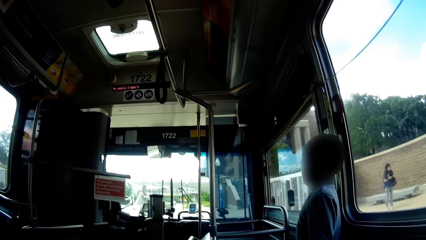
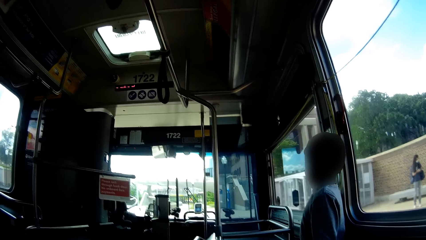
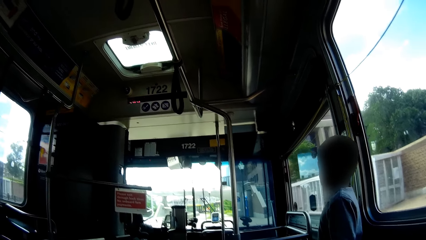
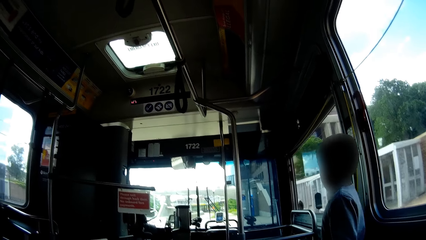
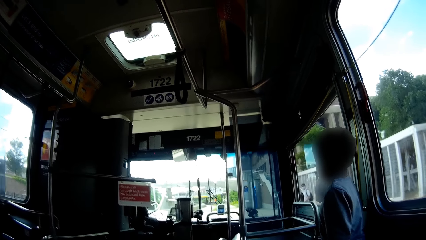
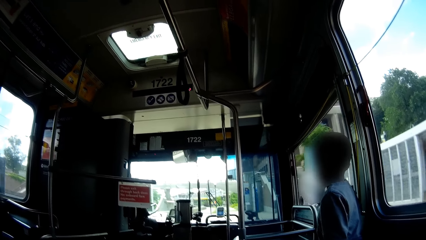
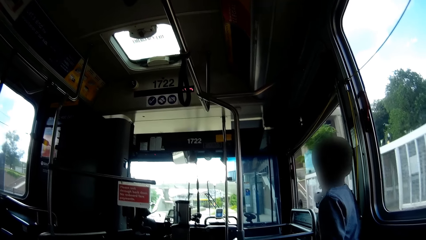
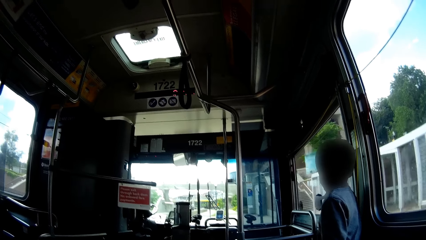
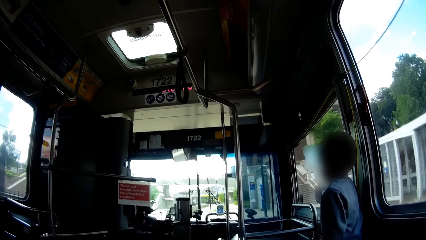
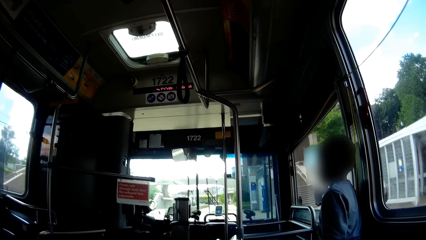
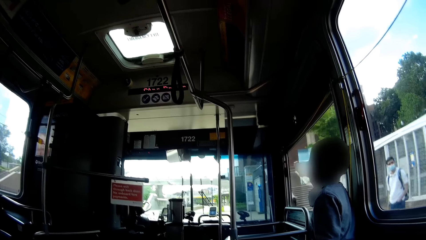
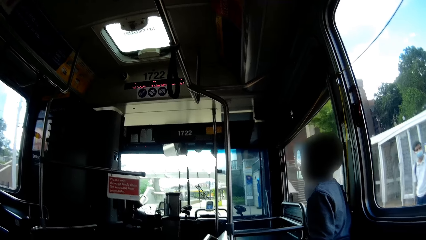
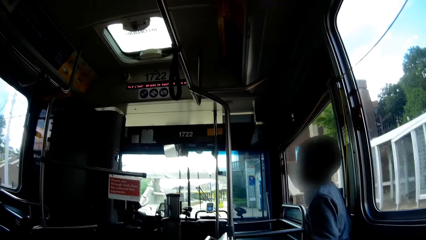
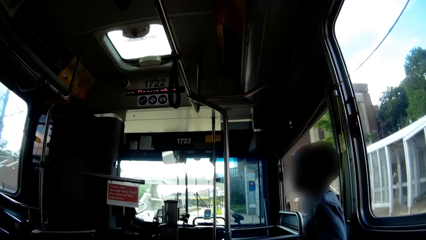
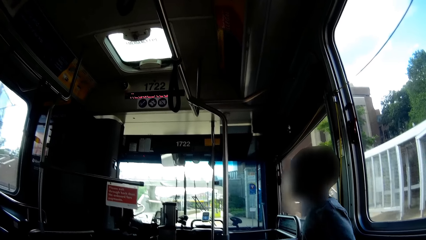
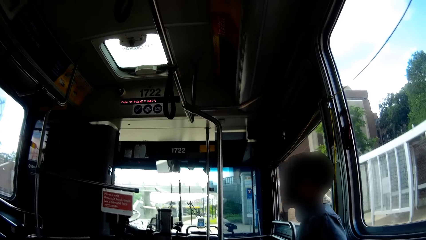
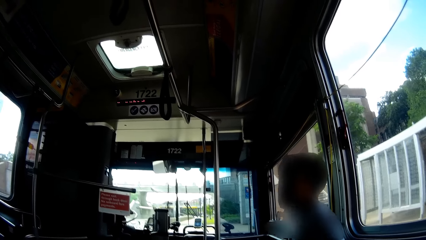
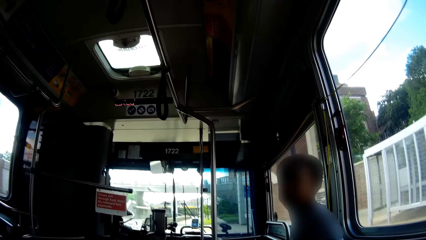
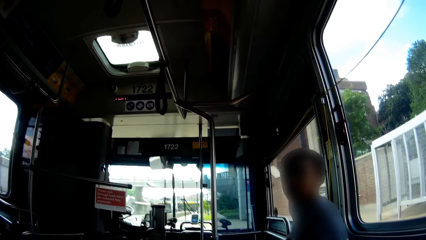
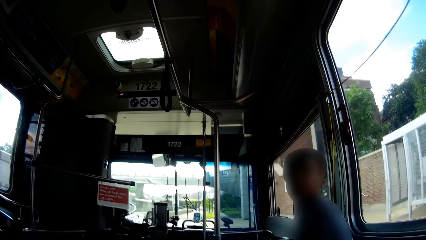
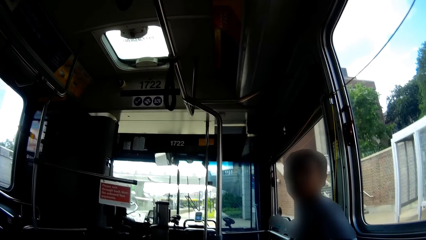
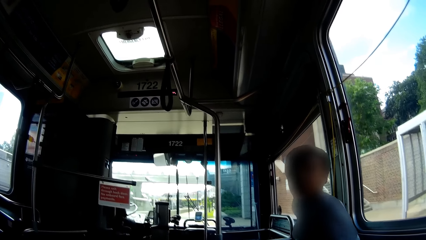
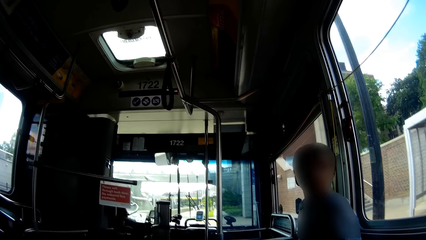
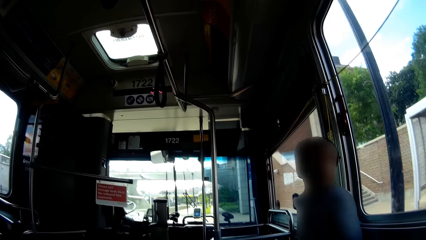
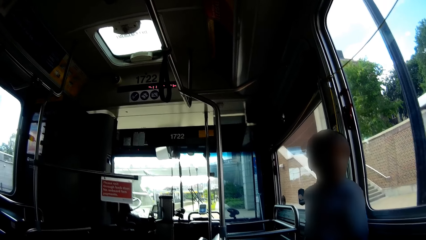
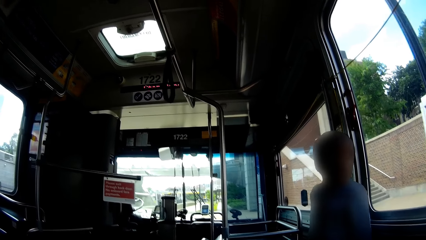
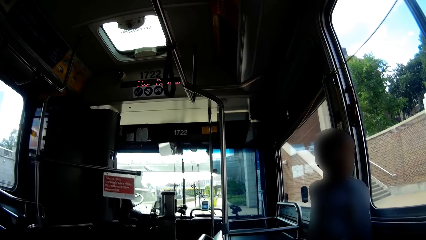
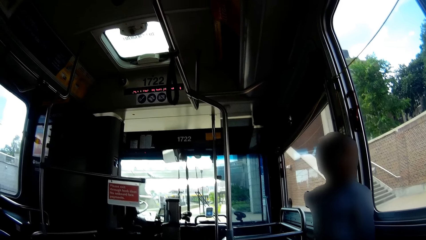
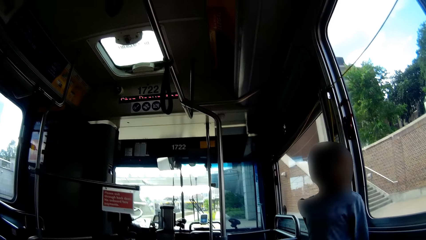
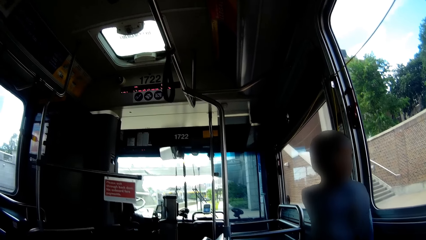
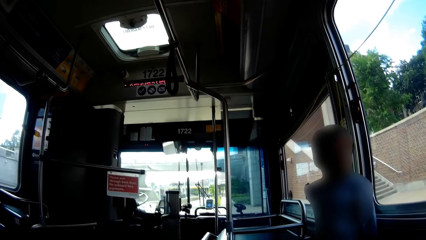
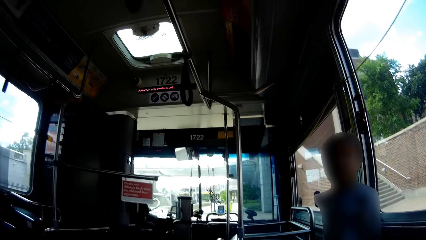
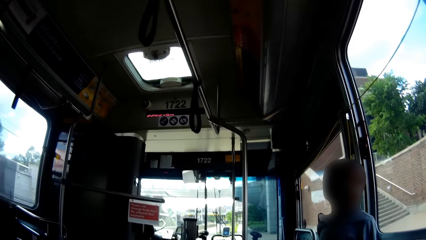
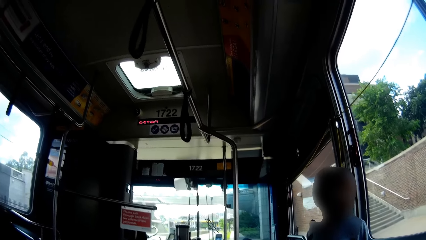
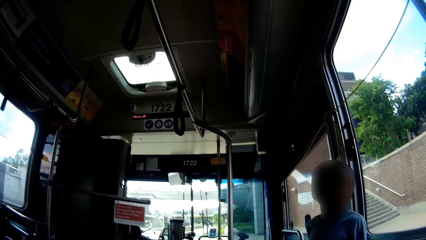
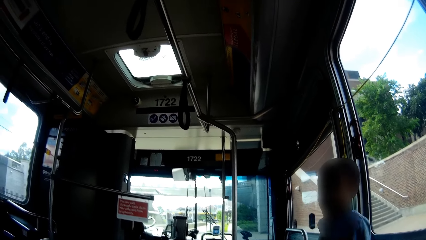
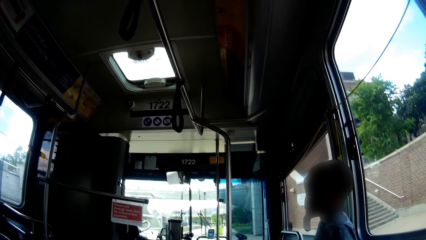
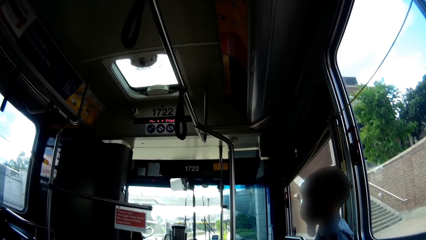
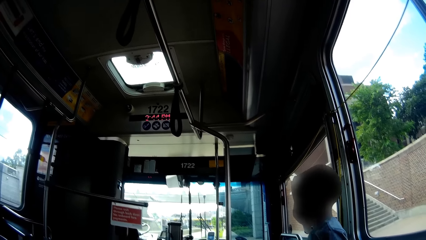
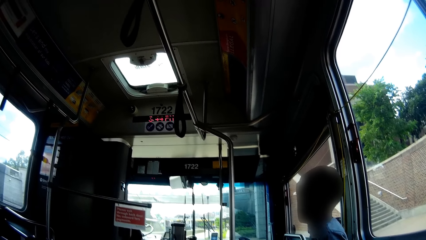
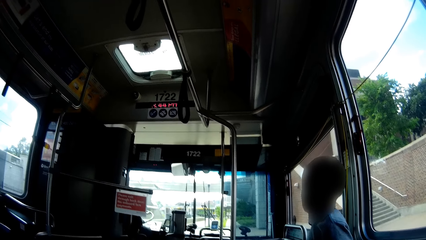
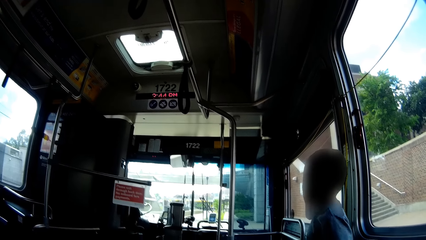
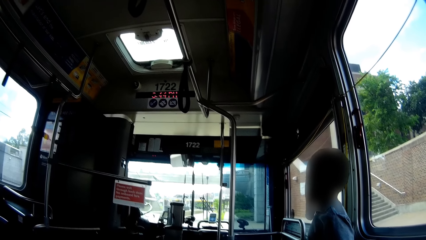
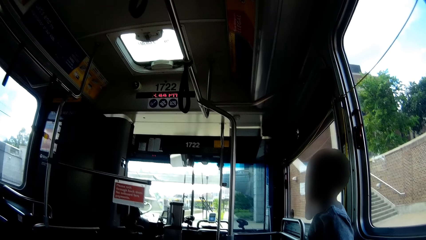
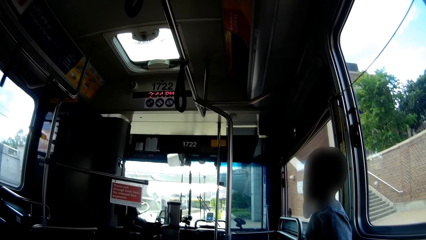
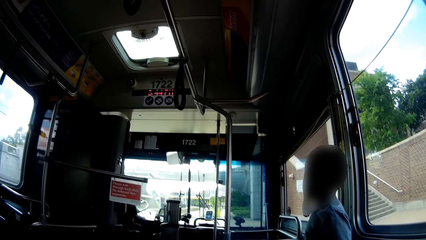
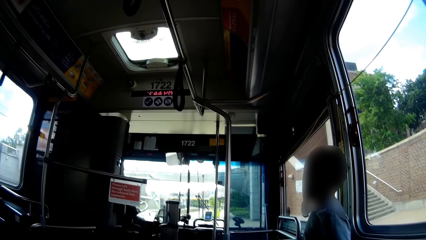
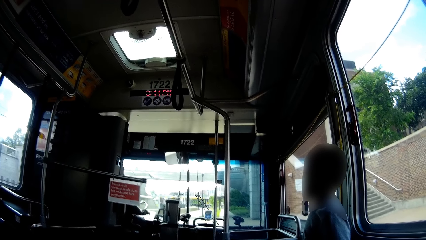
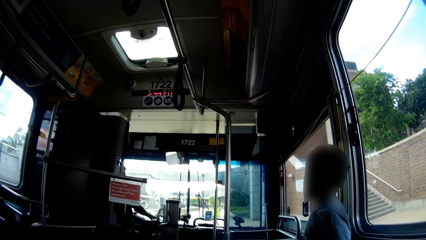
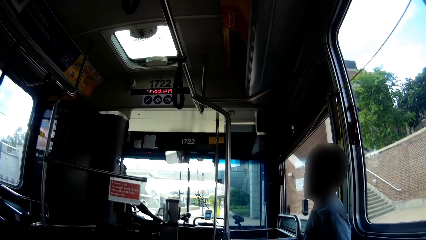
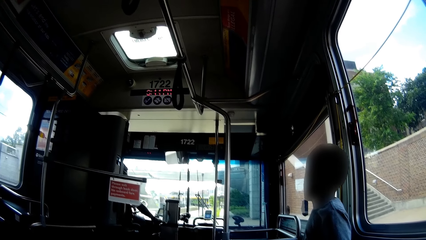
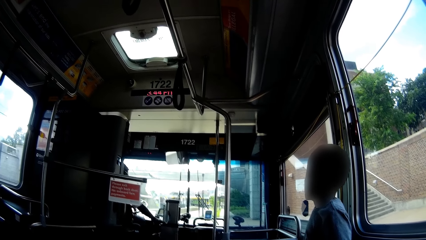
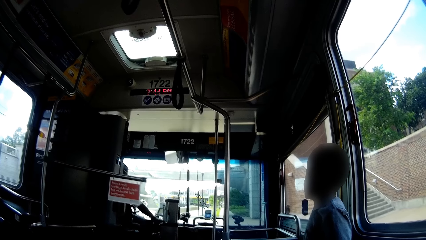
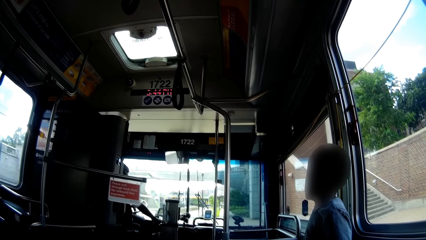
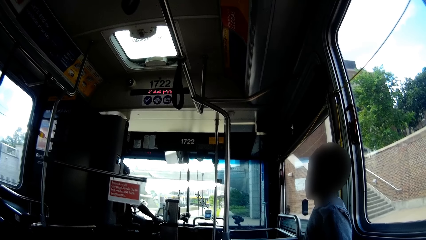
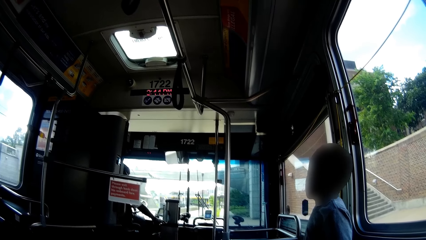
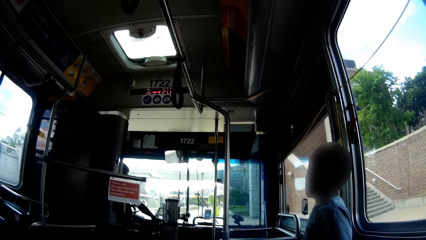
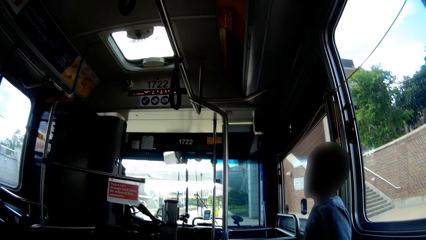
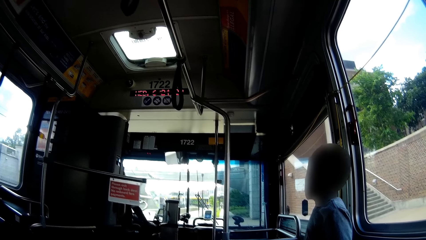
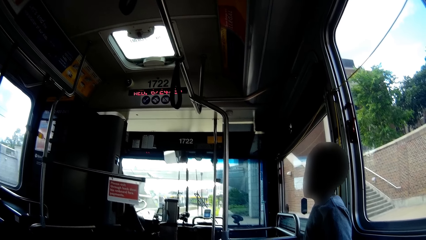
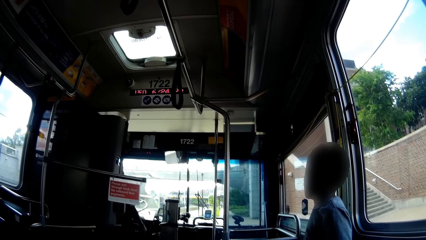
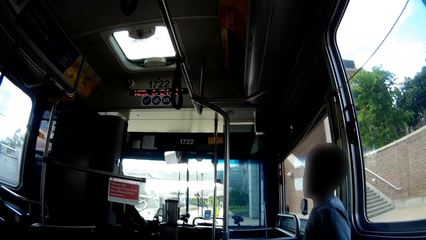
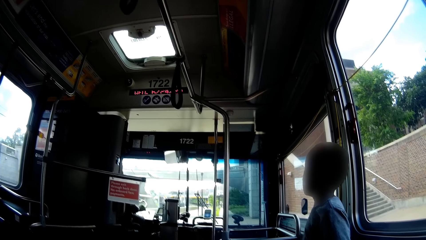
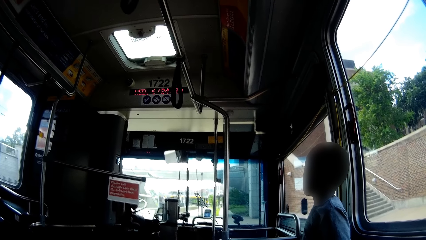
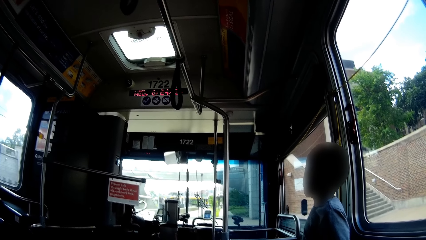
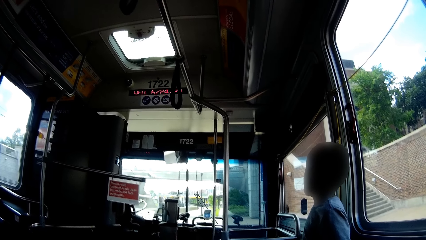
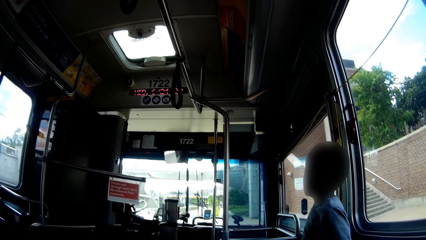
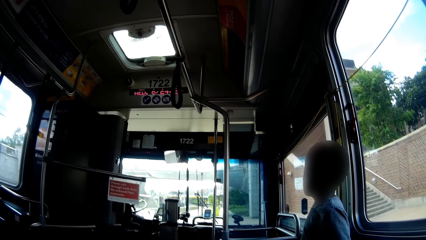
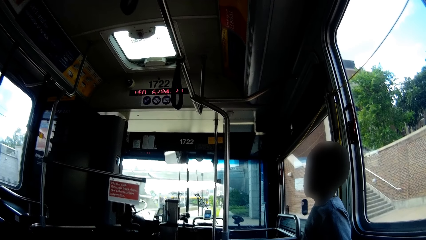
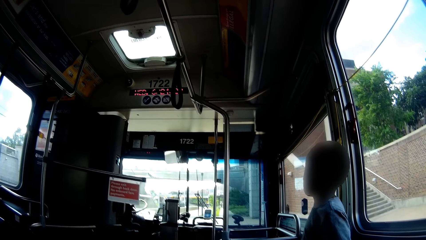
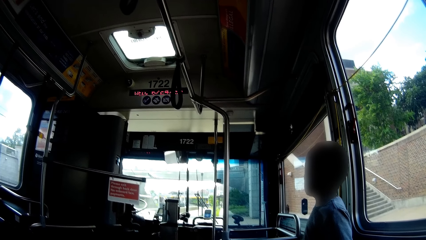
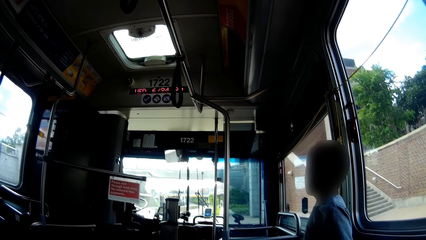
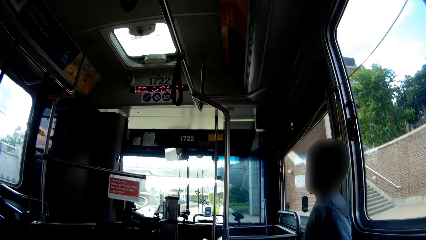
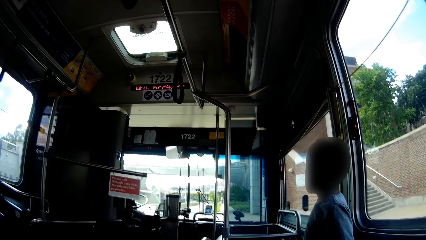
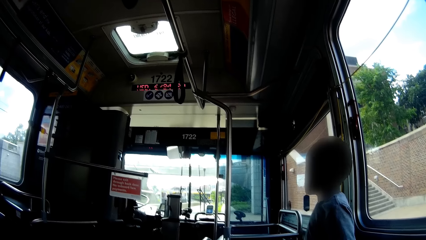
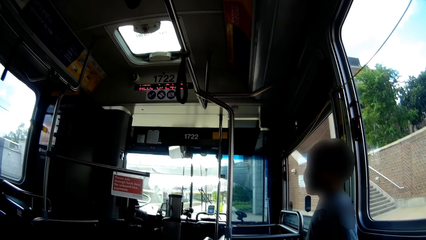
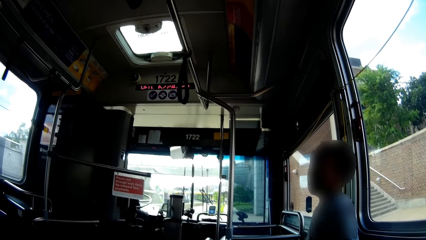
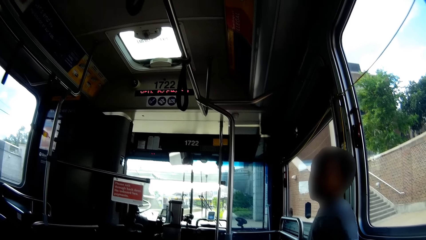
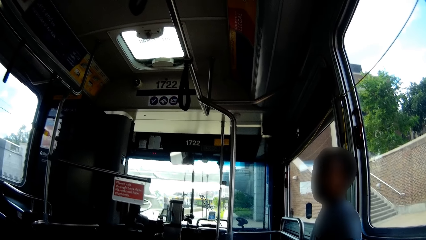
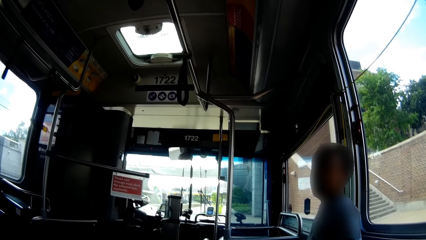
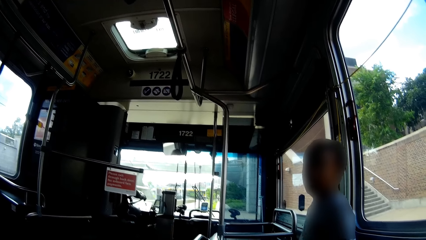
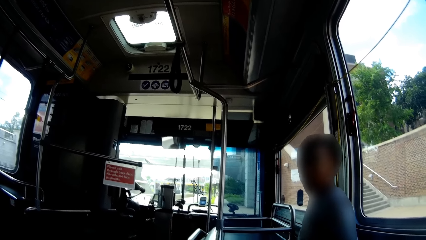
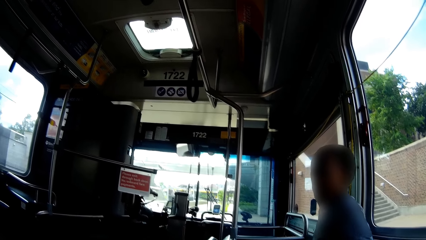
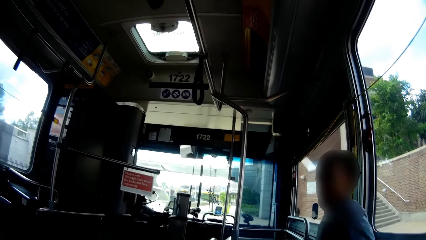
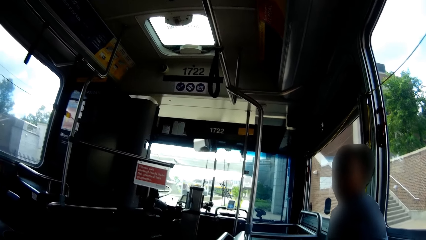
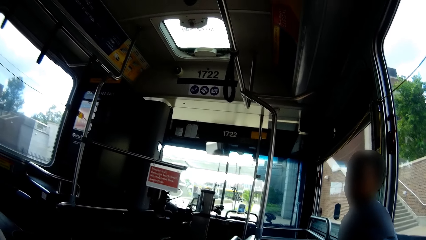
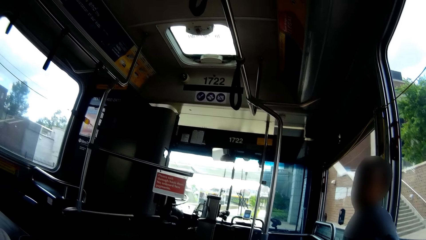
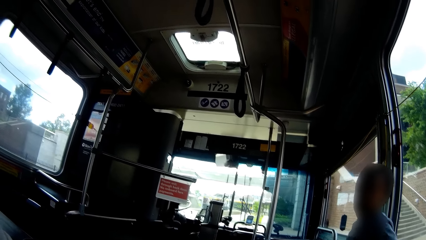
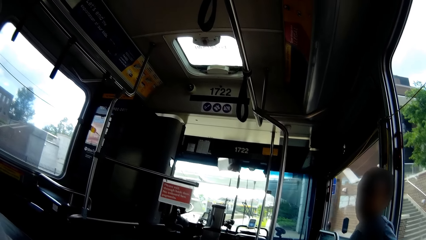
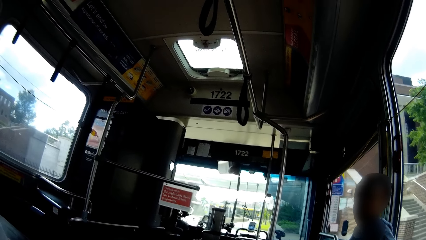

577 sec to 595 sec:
The driver removes his right hand from the car steering. The driver places his right hand on a lower dashboard. The driver removes his right hand from the lower dashboard. The driver places his right hand on the car steering.
